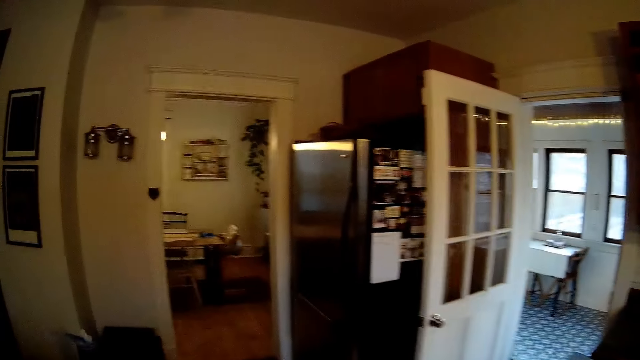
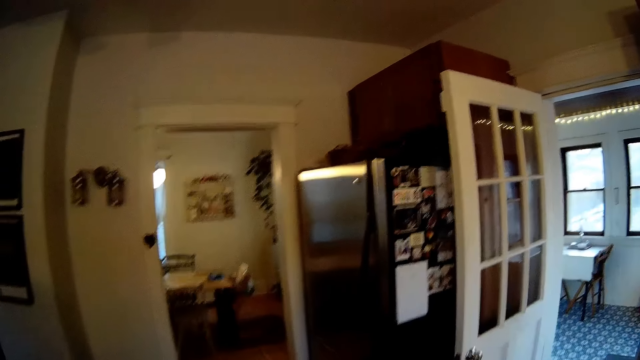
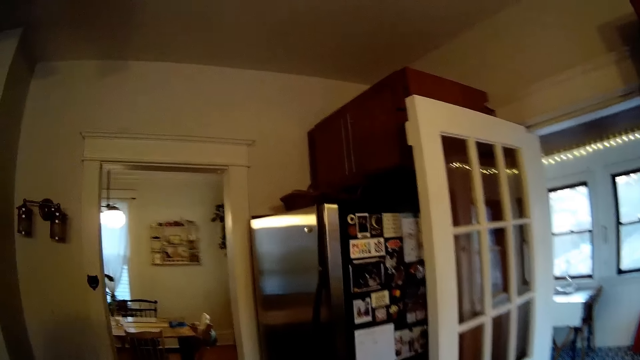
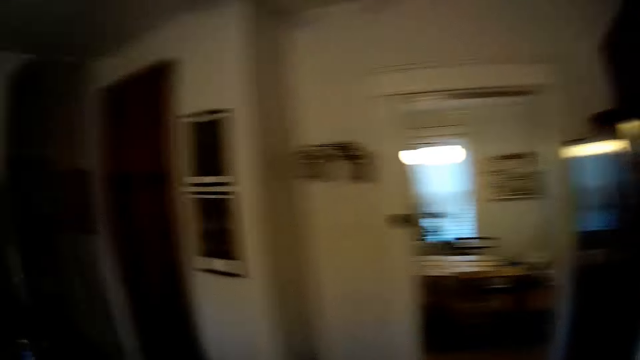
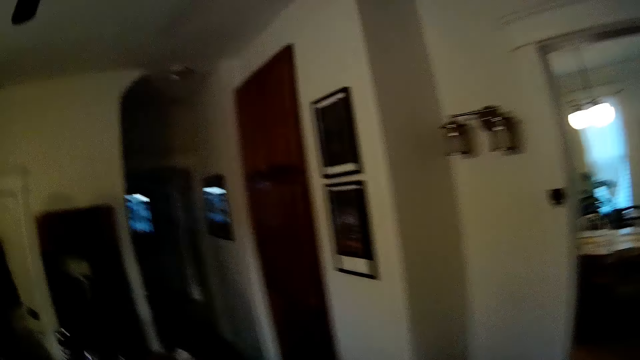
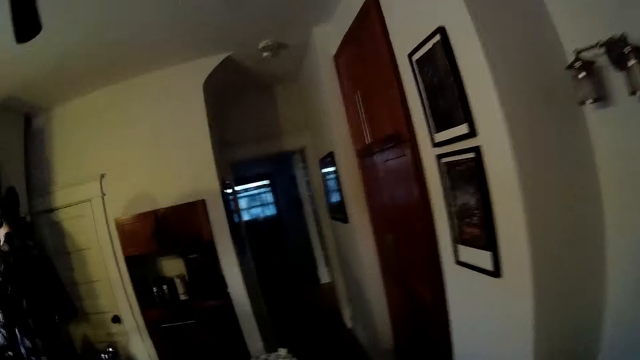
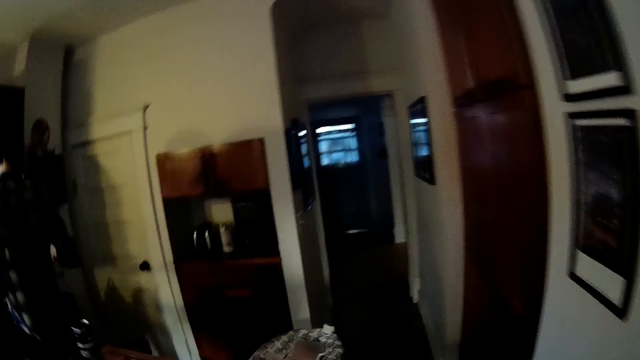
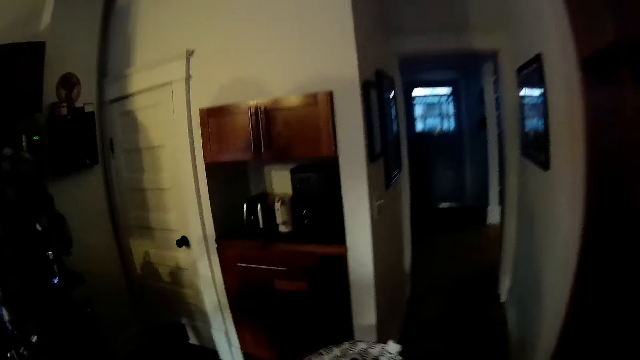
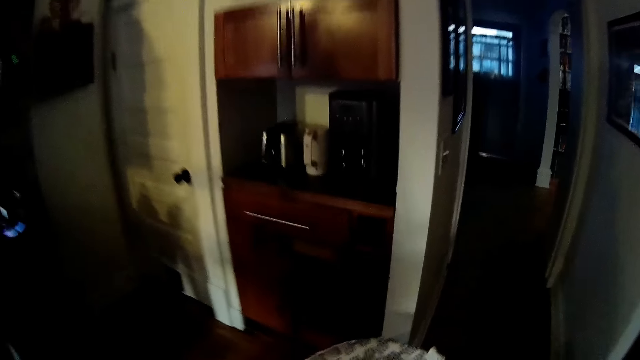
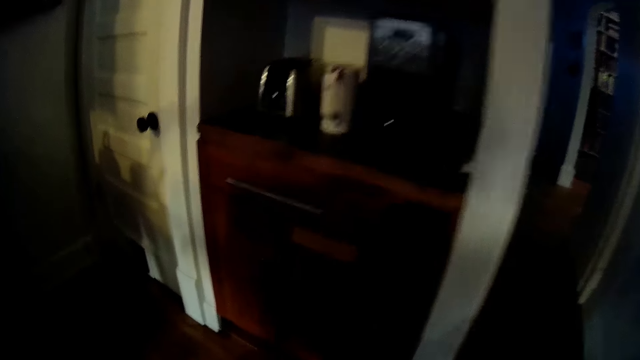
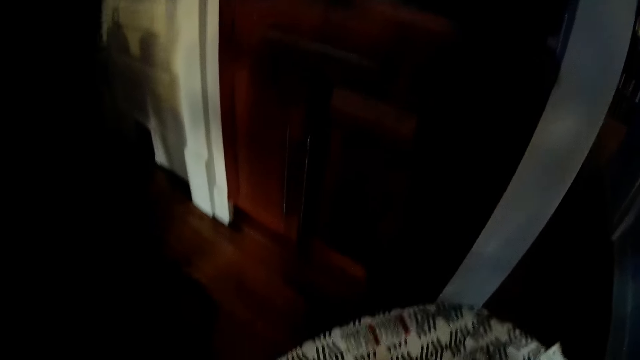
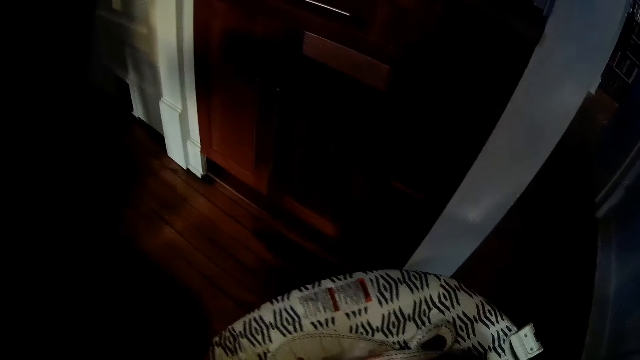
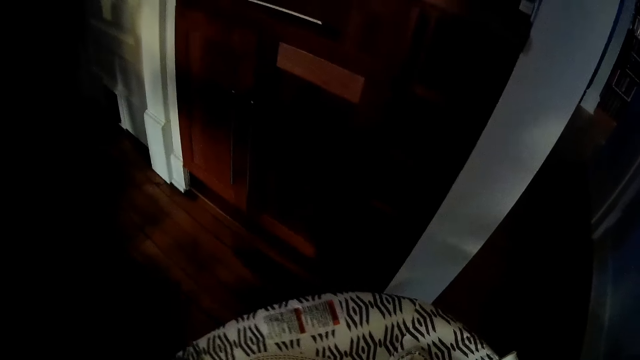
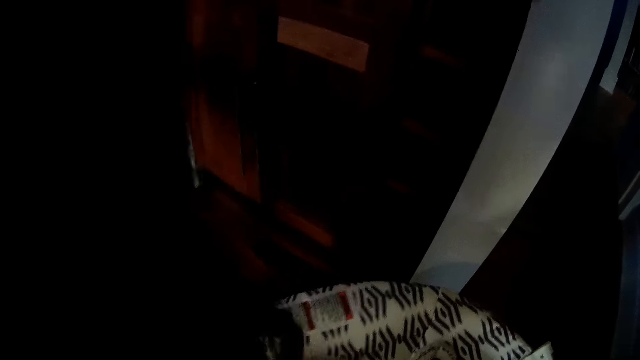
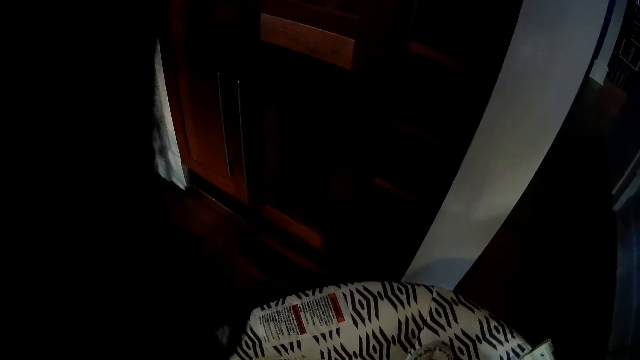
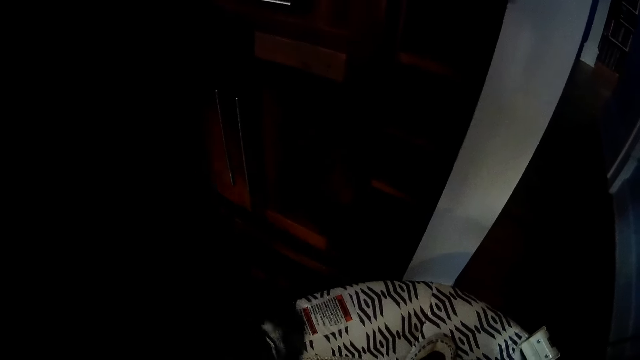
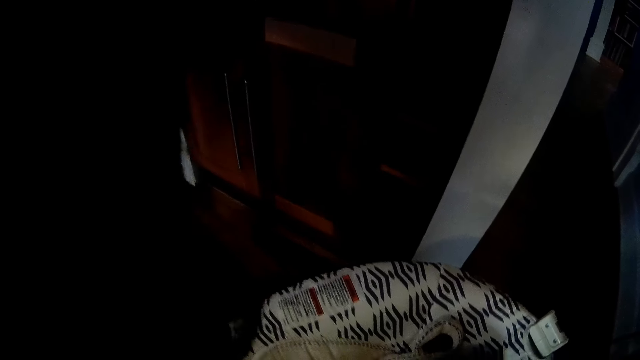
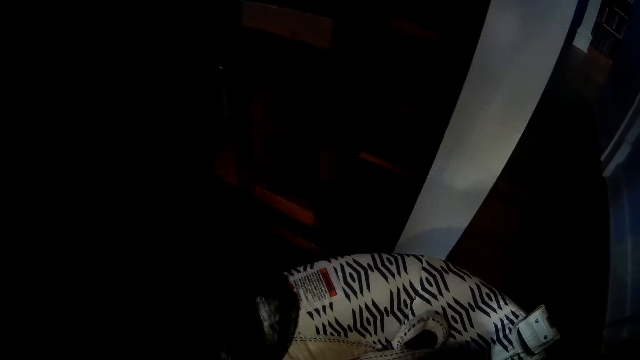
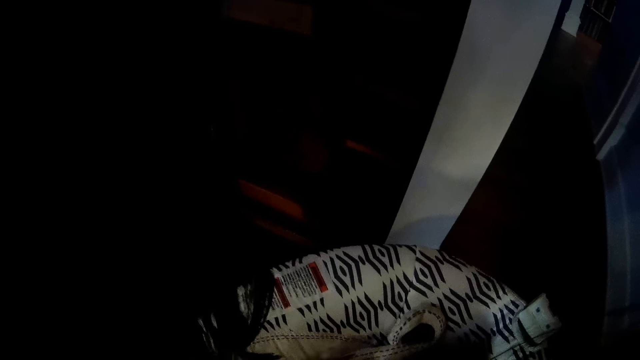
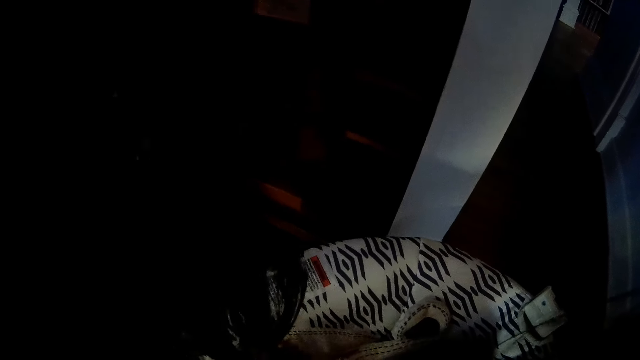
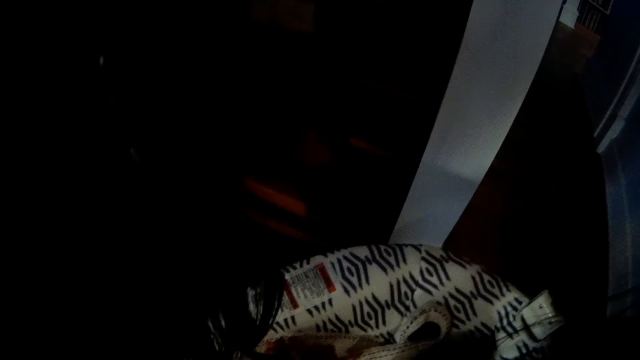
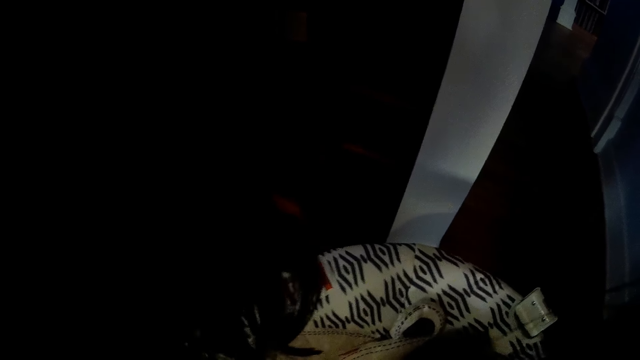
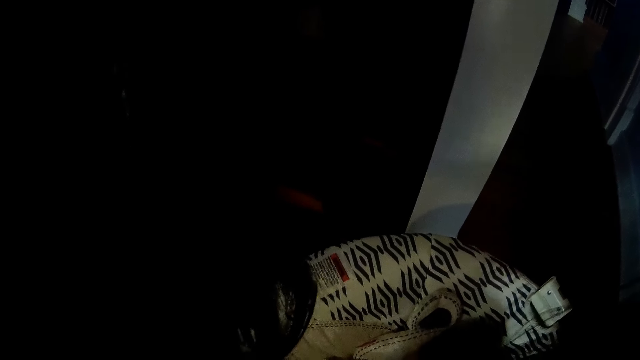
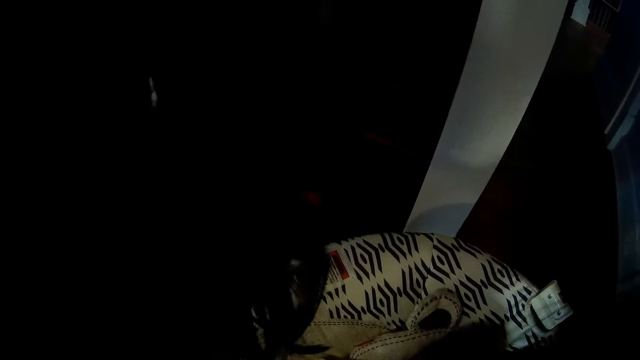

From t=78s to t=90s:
The camera wearer is holding a pot. They interact with a baby in the kitchen.

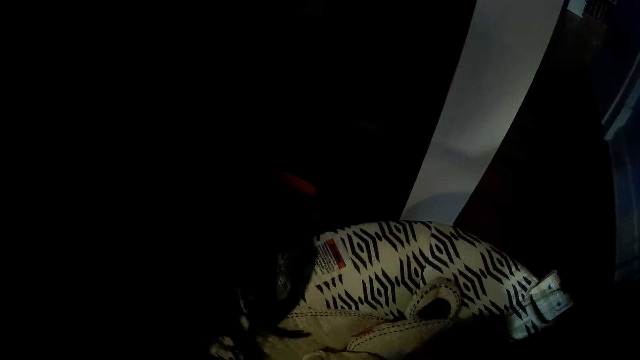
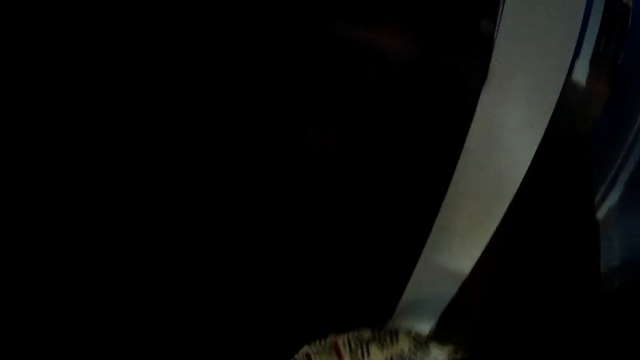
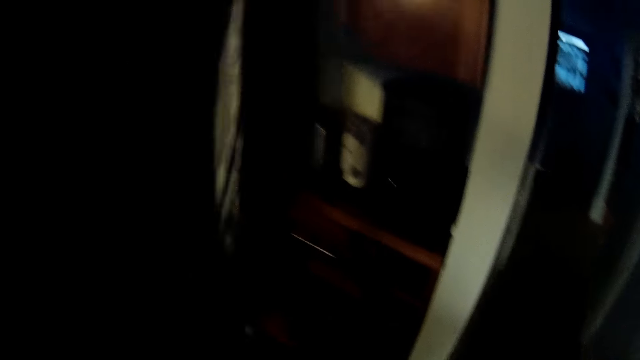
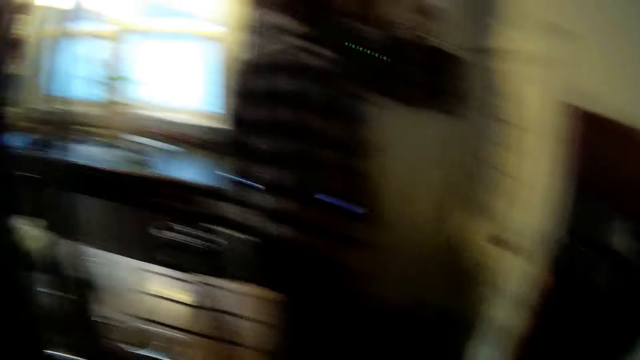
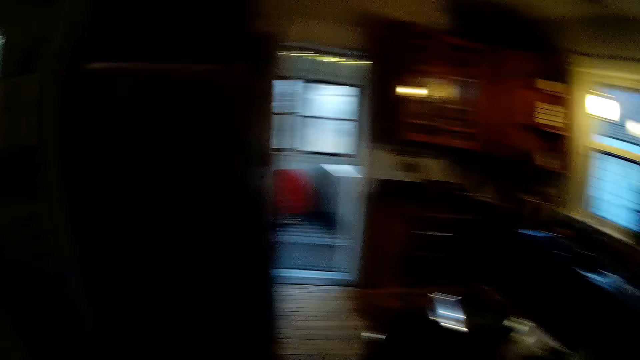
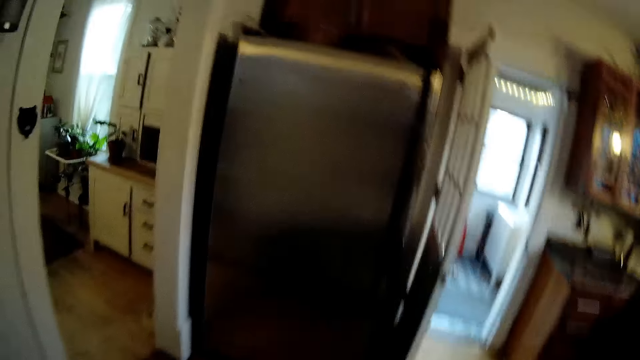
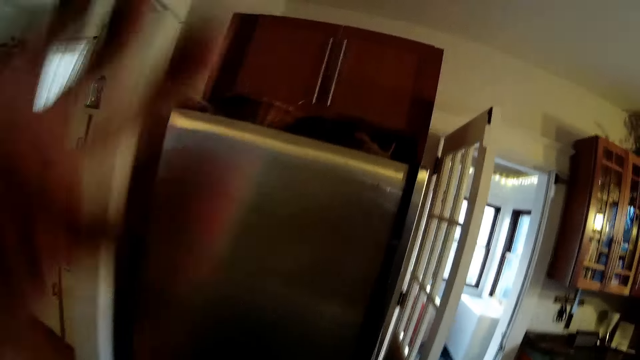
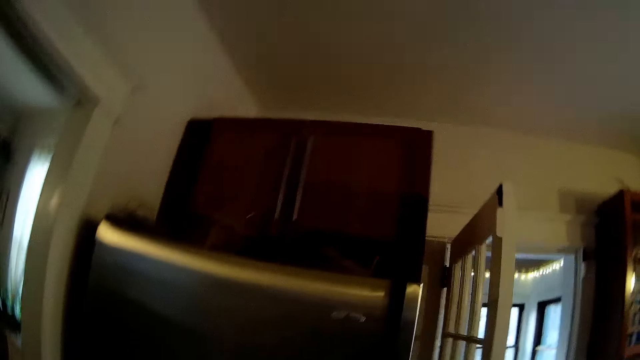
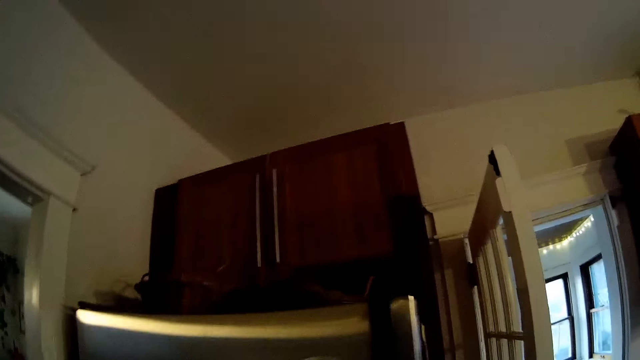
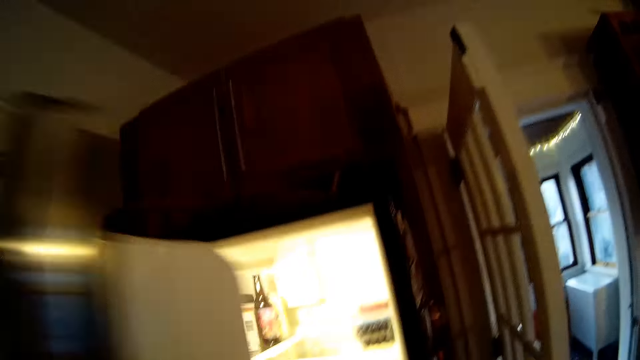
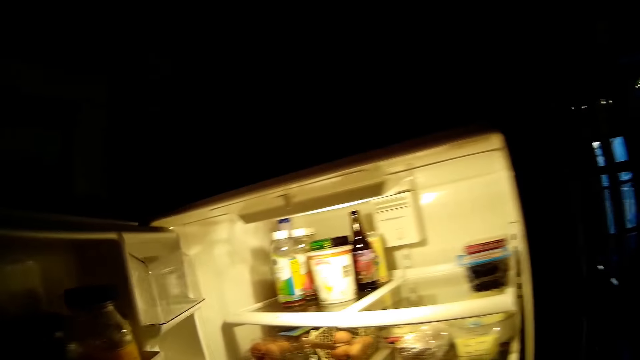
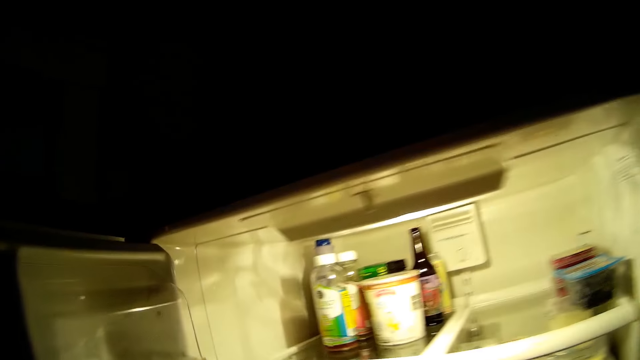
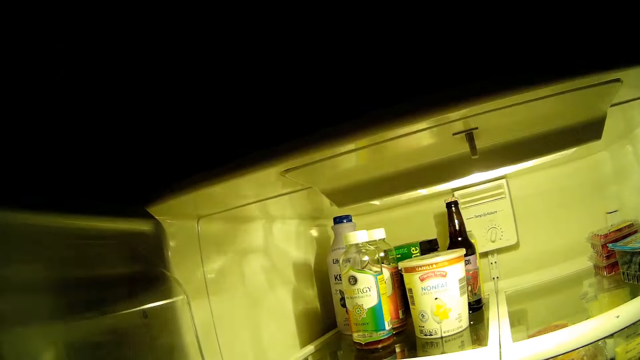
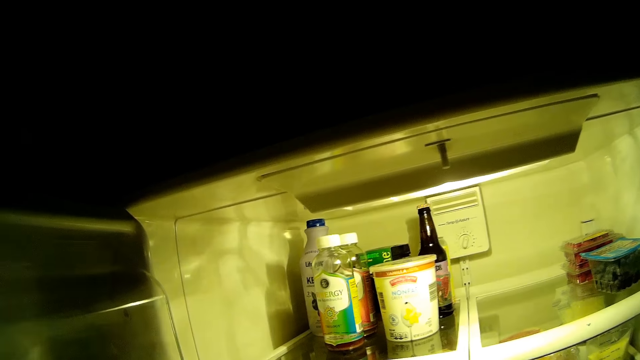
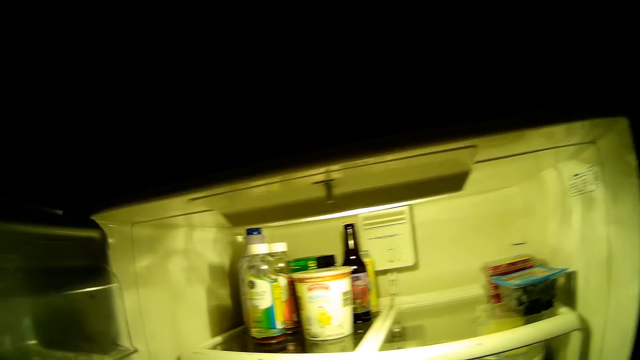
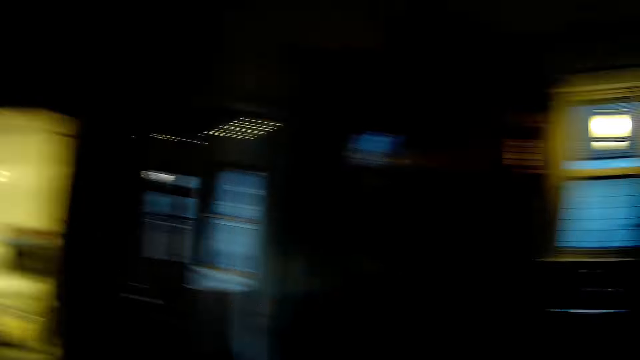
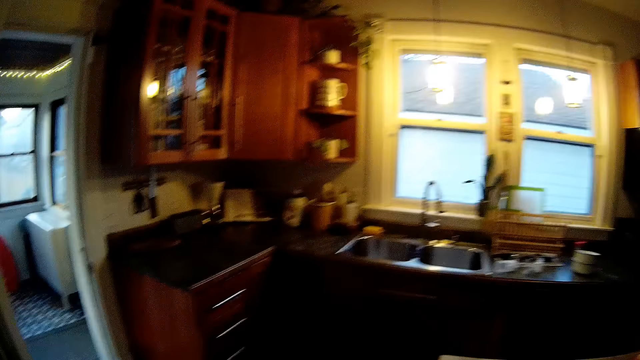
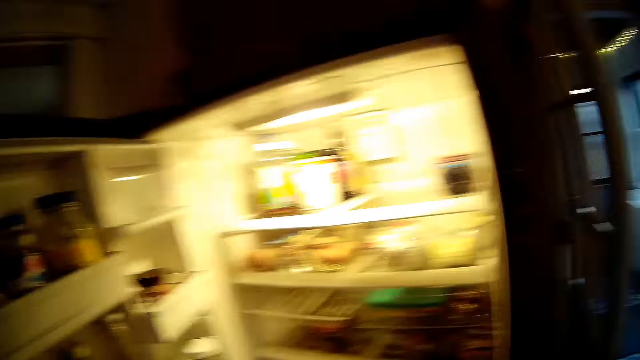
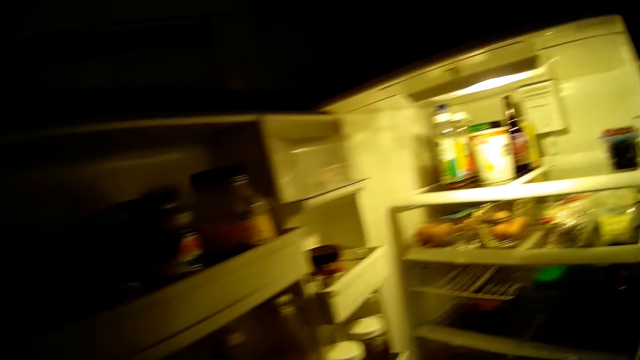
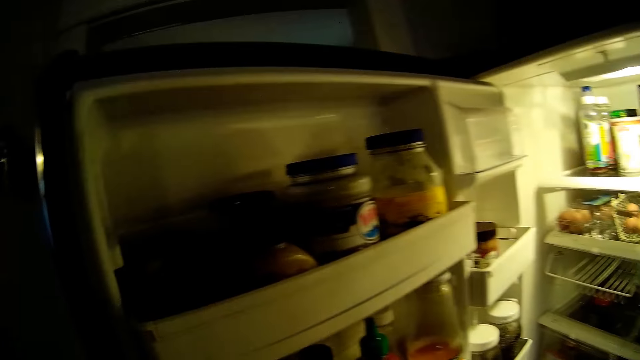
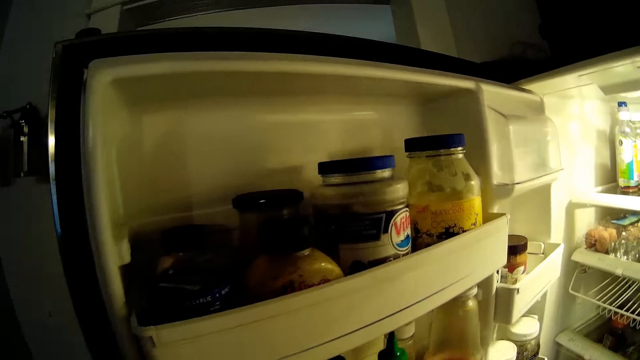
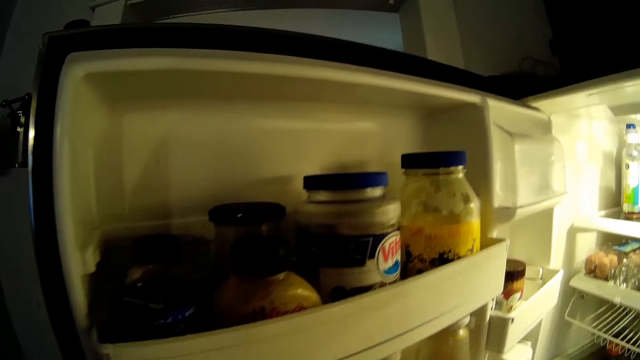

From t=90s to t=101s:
The camera wearer opens a refrigerator with her right hand.
